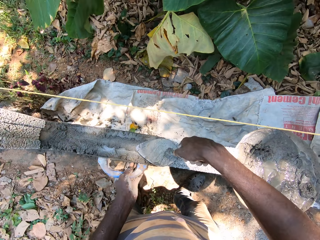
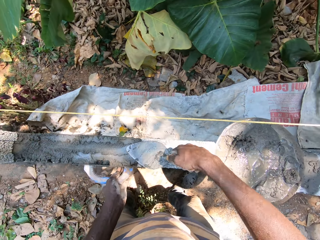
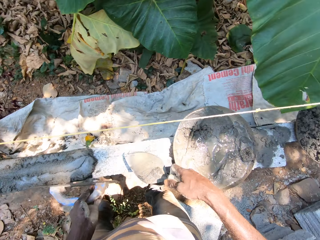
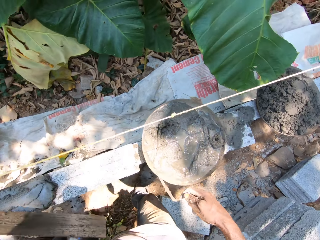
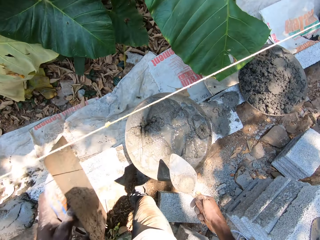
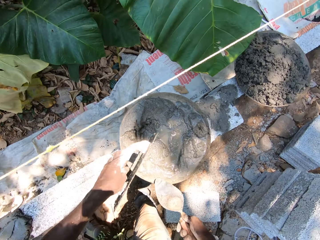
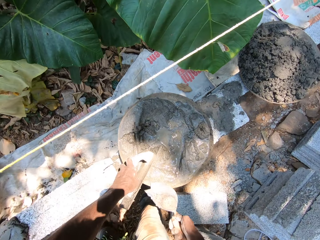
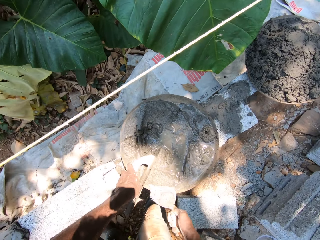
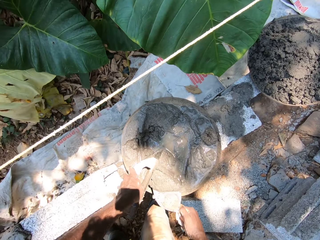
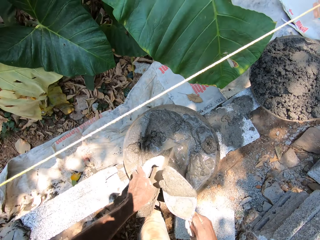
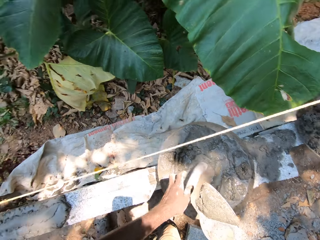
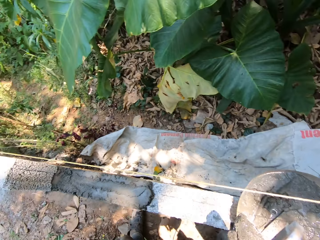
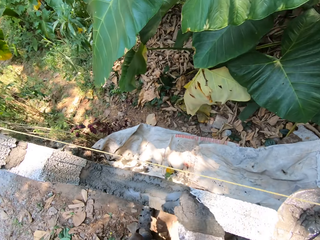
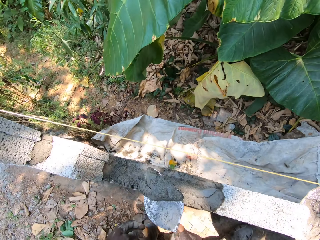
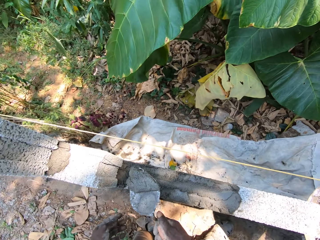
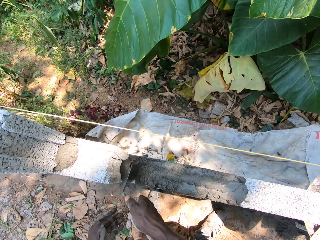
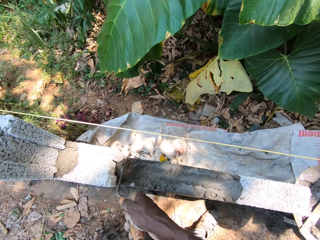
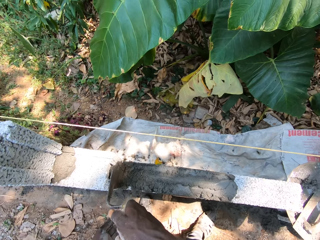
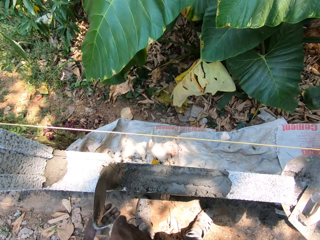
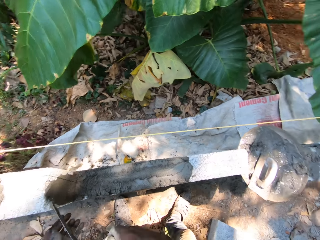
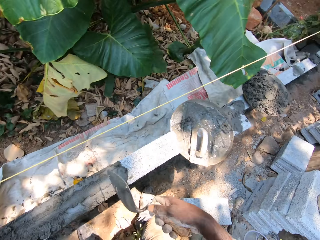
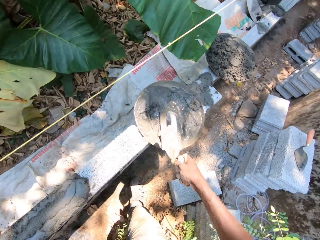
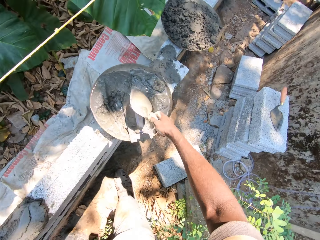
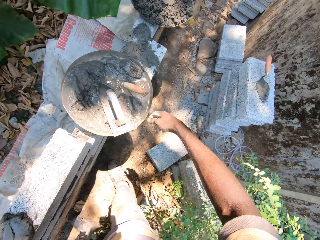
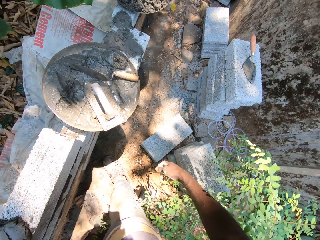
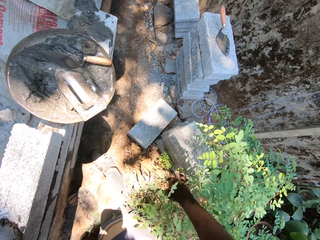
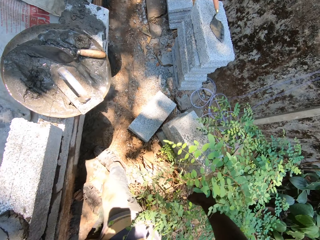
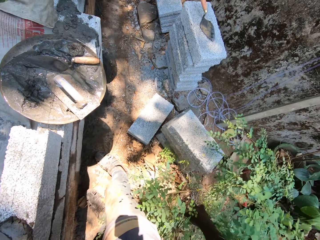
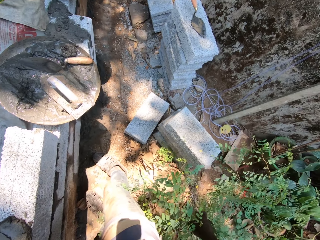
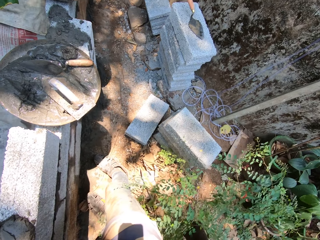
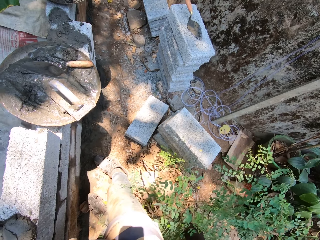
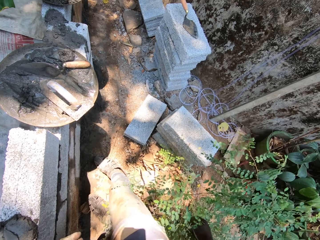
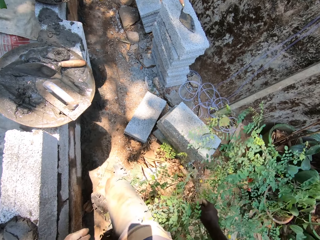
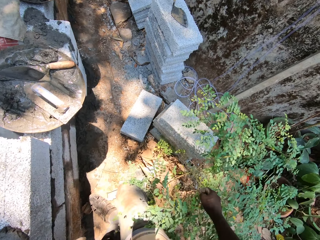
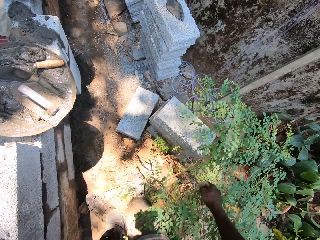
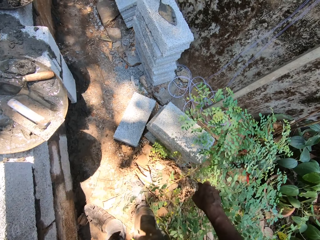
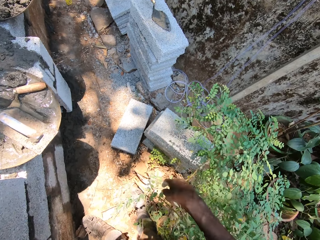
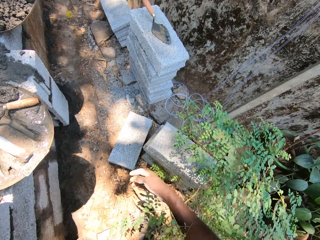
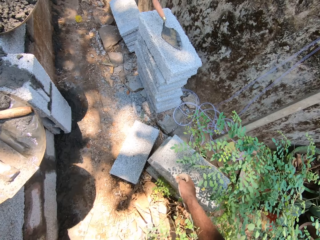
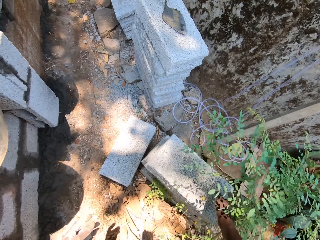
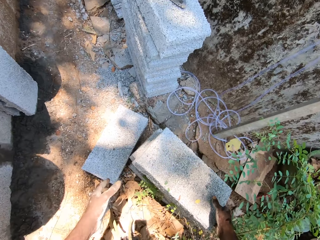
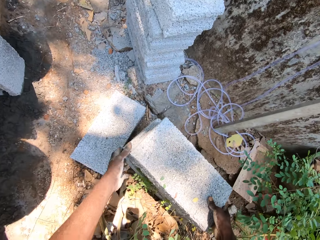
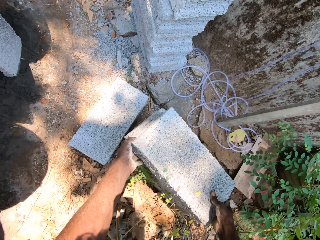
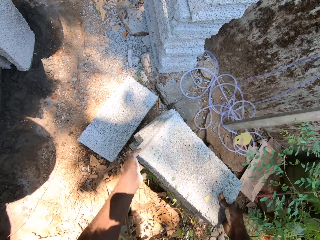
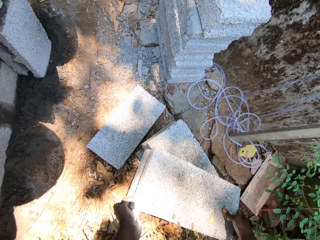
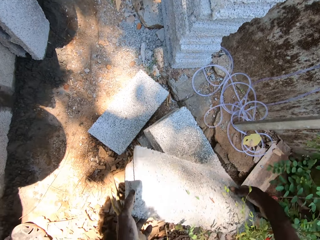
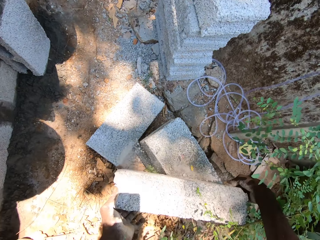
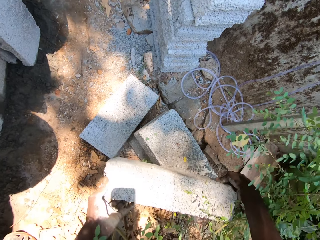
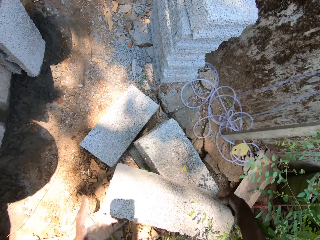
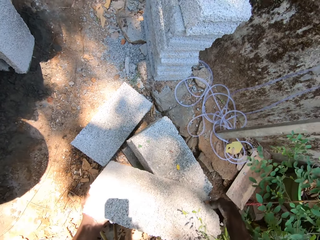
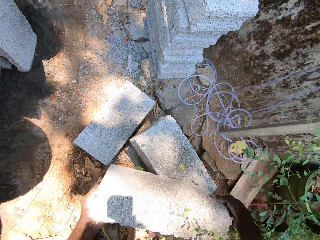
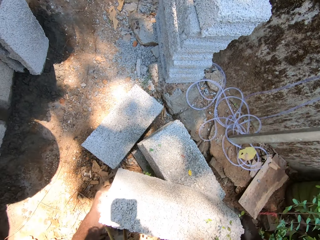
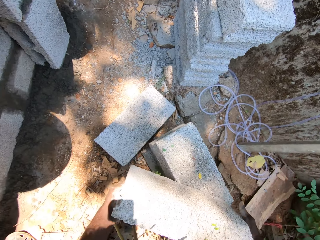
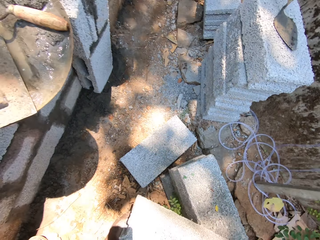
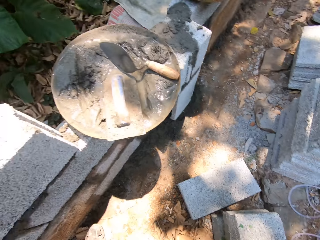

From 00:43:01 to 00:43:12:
The camera wearer scoops the cement mortar with the trowel and the midget trowel in his hands. He drops the midget trowel in the head pan with his left hand. He spreads the cement mortar on the brick wall with the trowel in his right hand. He throws the trowel in his right hand into the head pan. He pulls the plant aside as he walks. He lifts a brick with his hands.

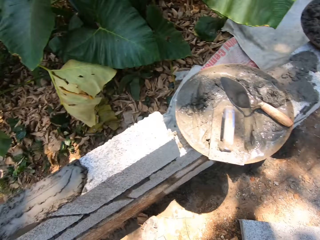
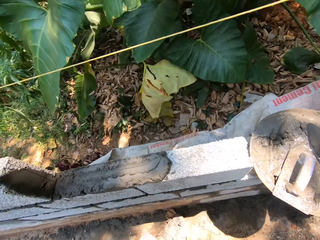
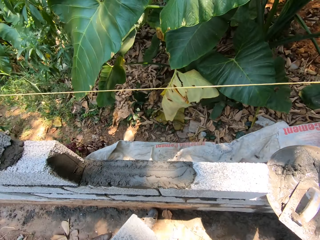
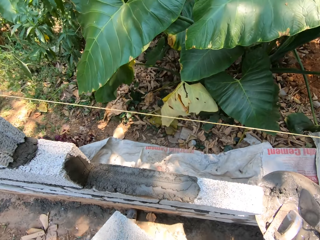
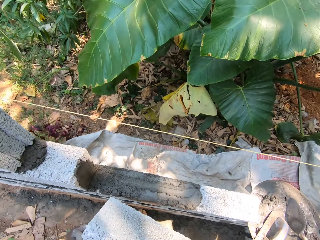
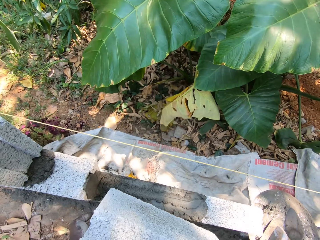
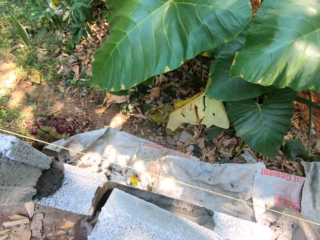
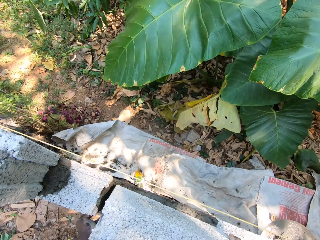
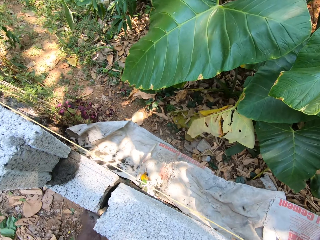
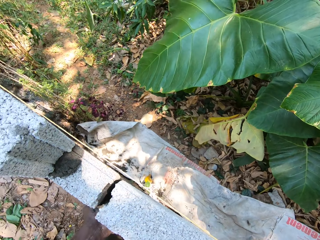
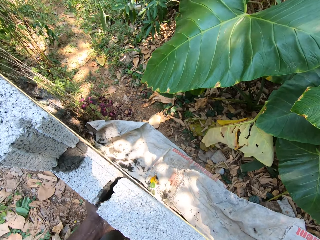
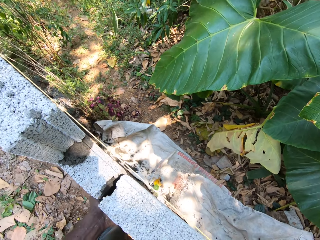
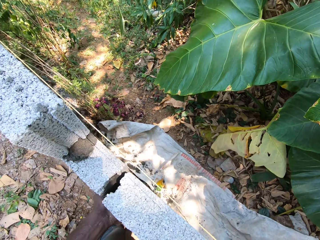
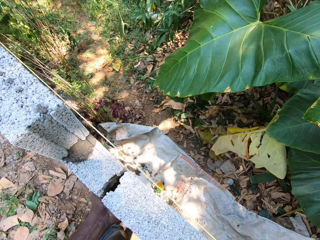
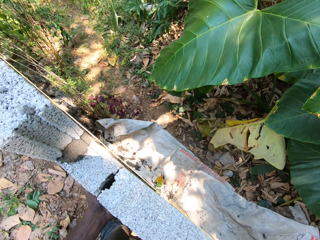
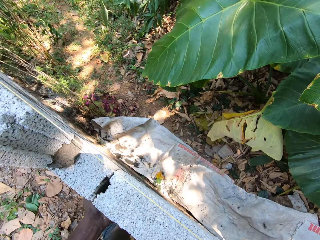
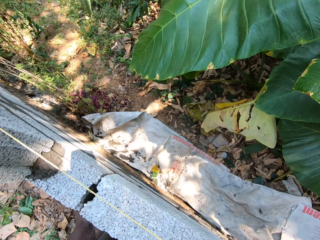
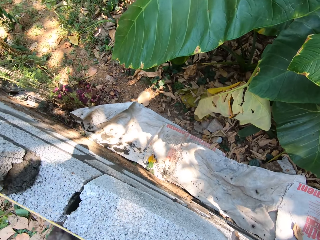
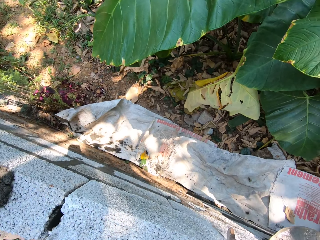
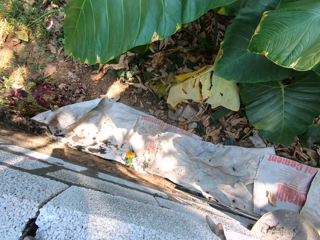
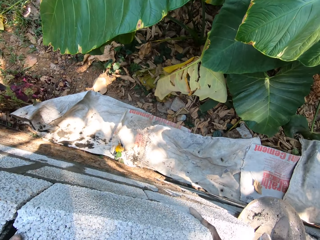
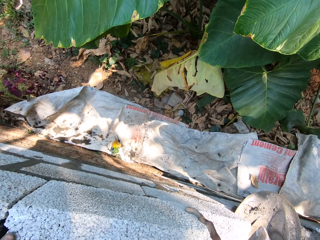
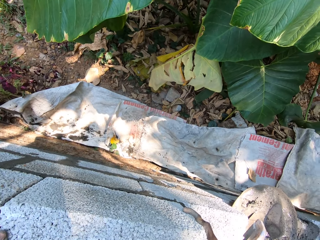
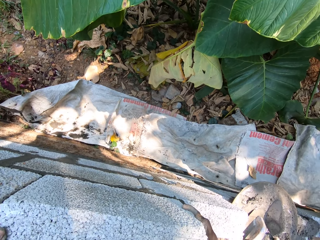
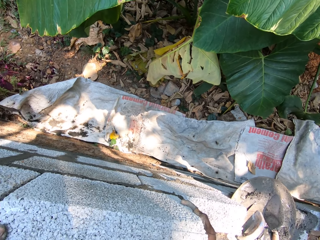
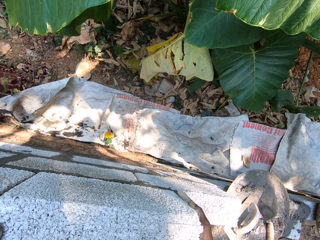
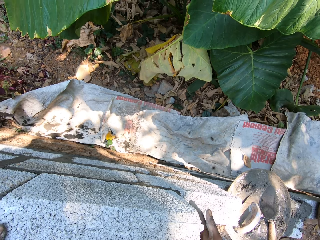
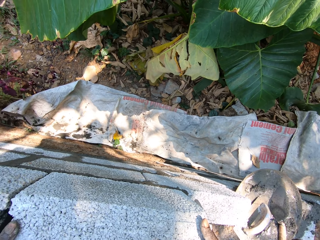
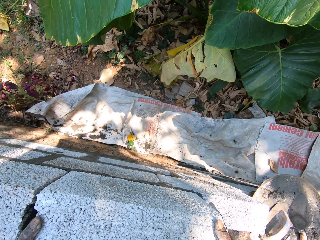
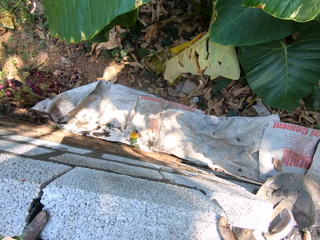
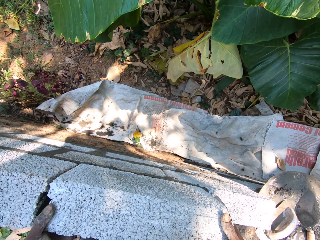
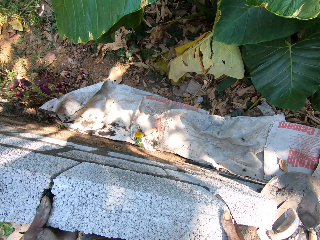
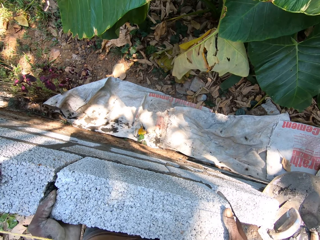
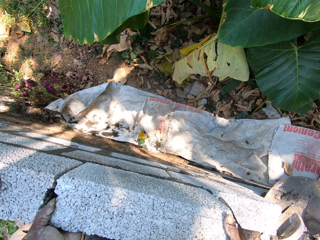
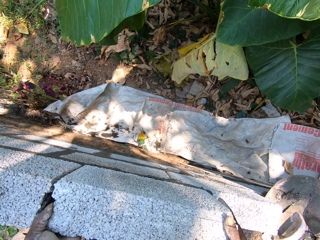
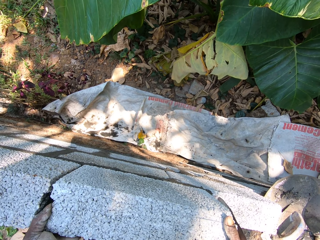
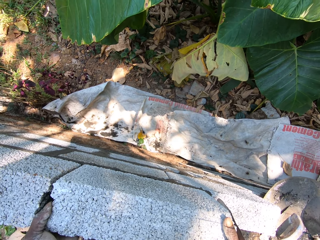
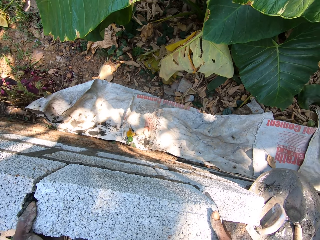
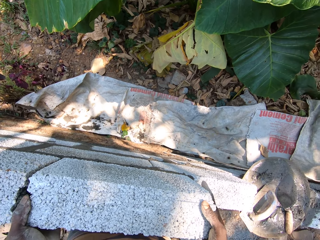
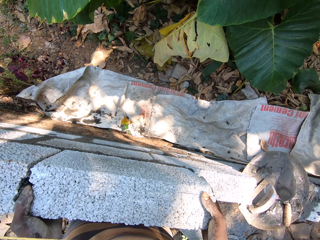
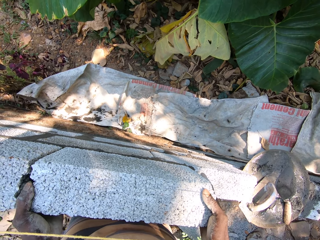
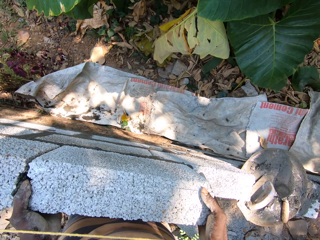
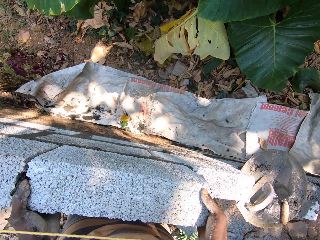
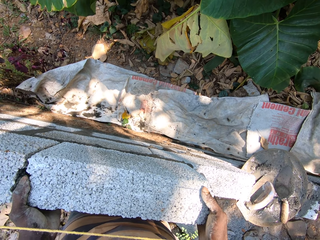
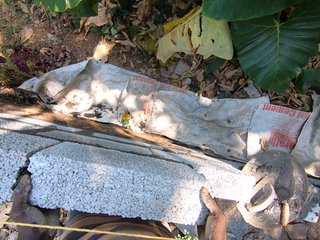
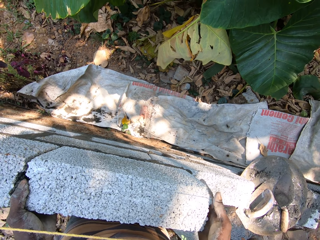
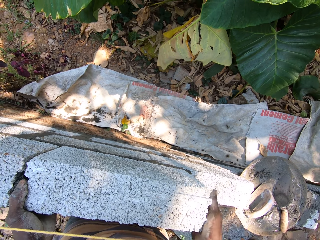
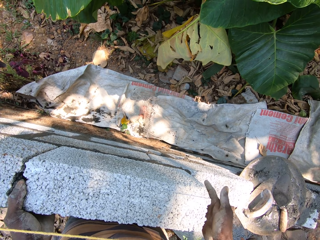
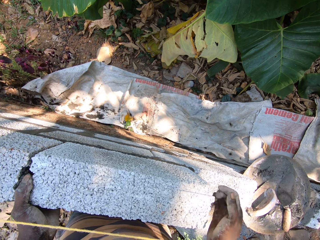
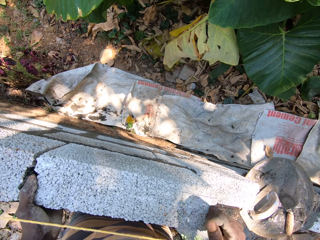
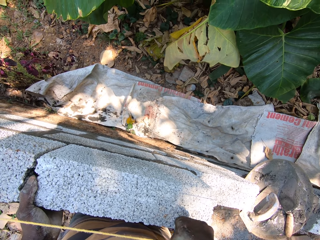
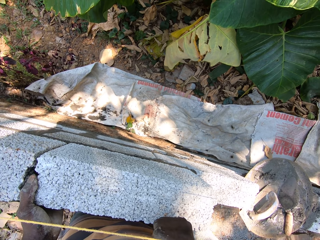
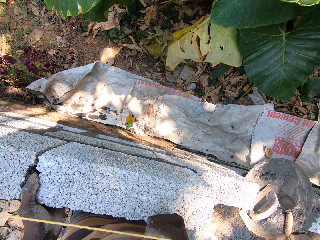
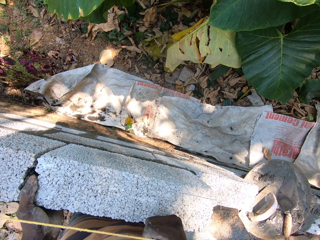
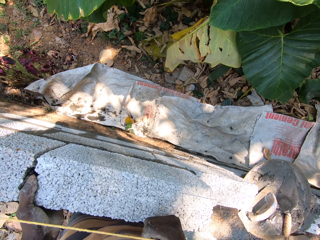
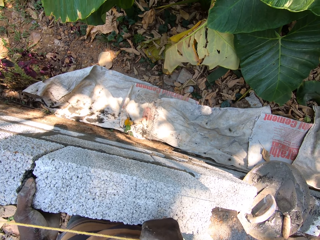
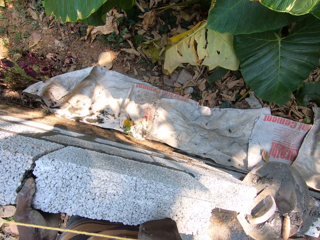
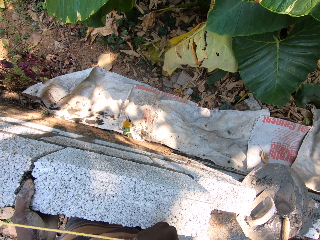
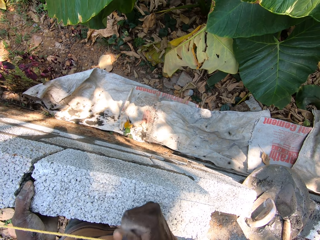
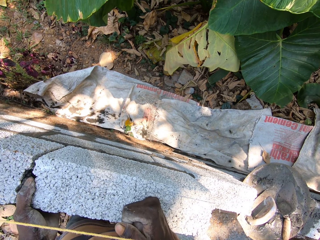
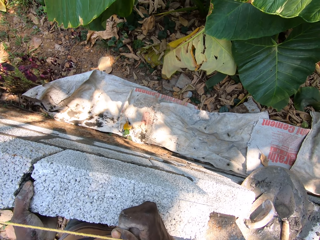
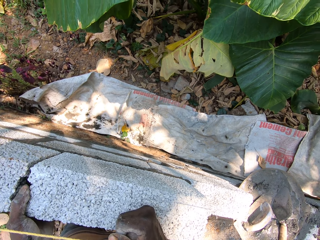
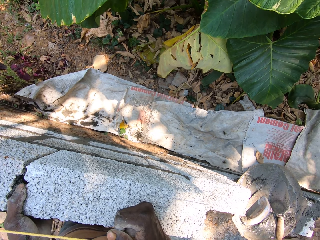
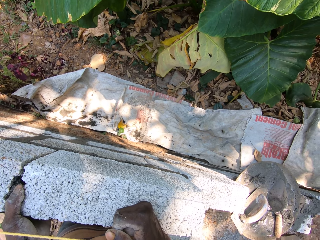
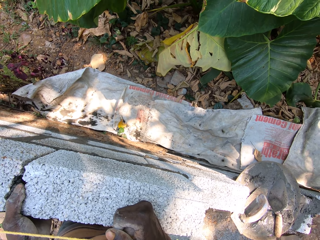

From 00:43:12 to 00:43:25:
The camera wearer places the brick on the brick wall firmly with his hands.
